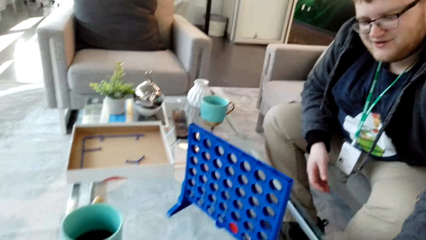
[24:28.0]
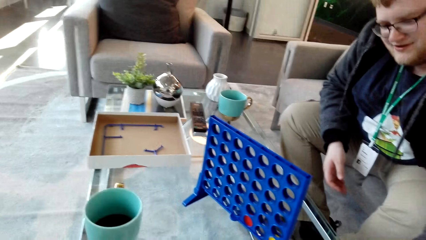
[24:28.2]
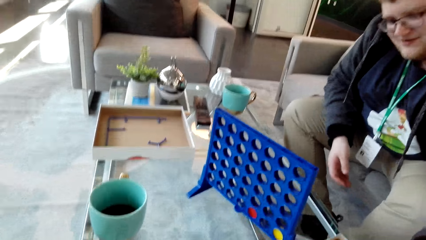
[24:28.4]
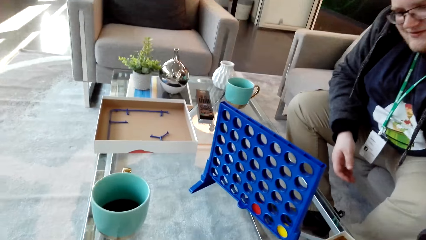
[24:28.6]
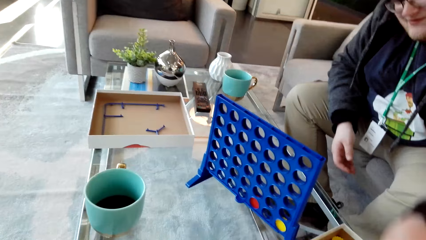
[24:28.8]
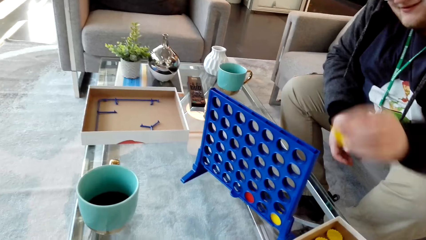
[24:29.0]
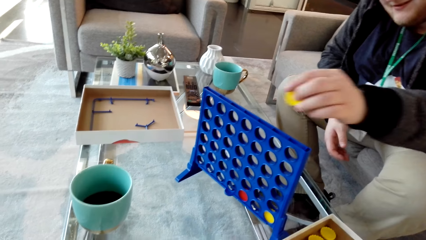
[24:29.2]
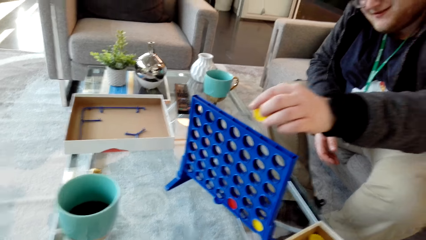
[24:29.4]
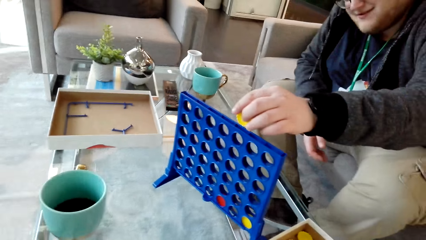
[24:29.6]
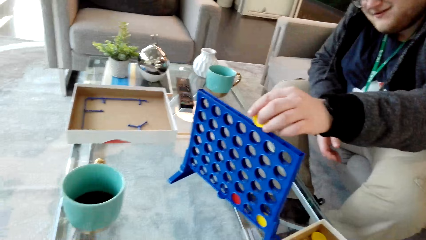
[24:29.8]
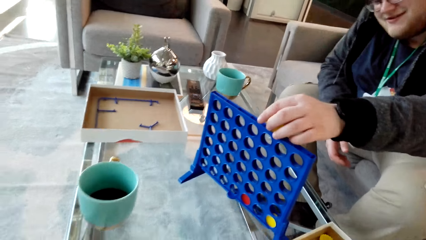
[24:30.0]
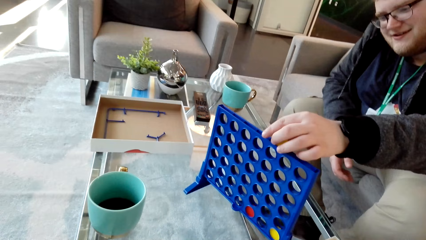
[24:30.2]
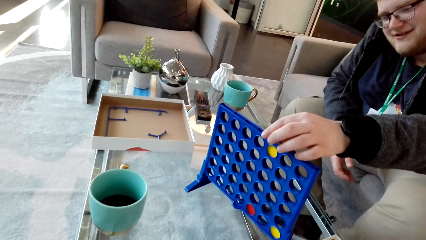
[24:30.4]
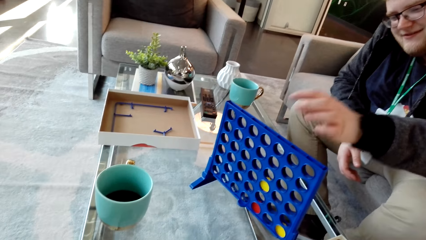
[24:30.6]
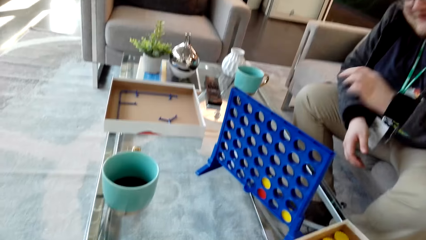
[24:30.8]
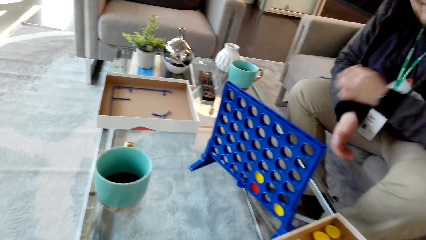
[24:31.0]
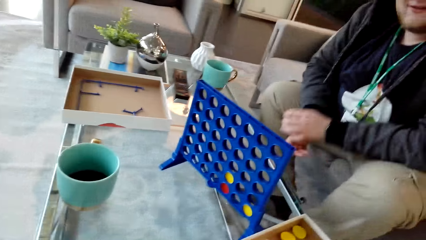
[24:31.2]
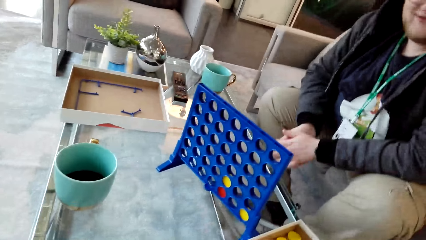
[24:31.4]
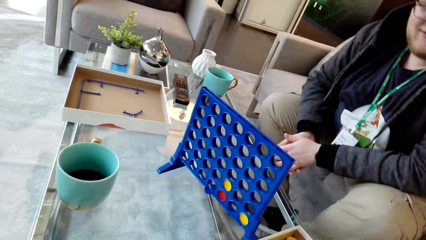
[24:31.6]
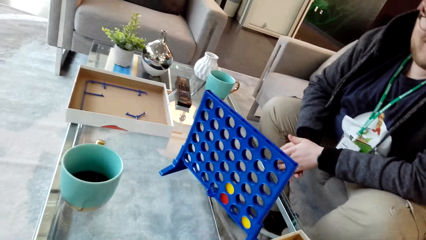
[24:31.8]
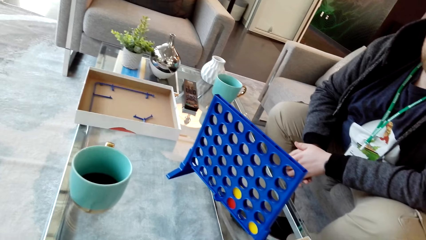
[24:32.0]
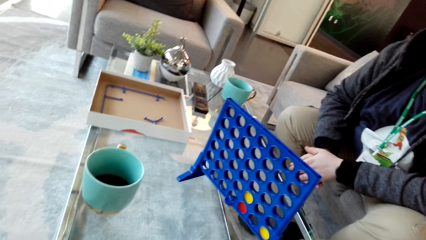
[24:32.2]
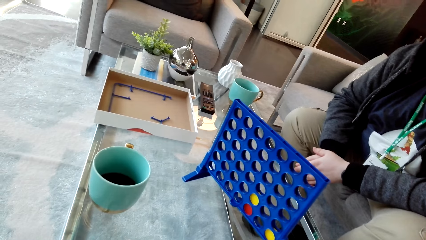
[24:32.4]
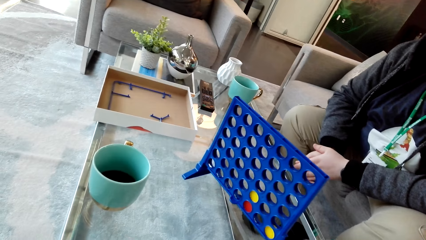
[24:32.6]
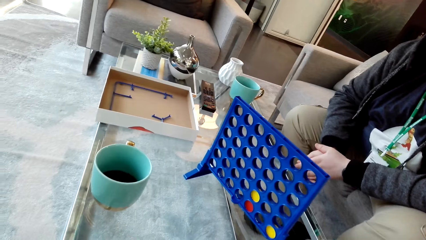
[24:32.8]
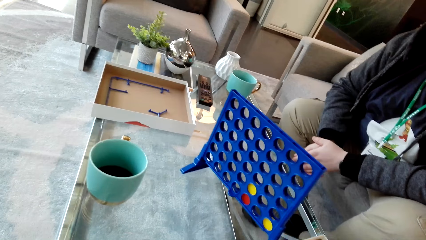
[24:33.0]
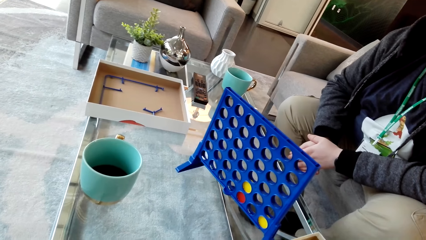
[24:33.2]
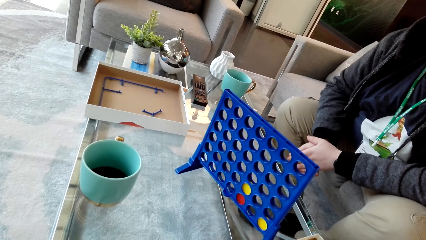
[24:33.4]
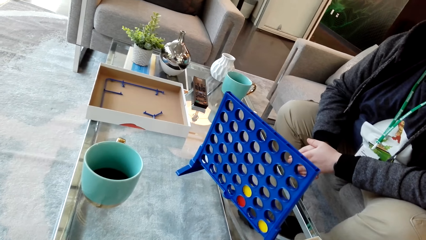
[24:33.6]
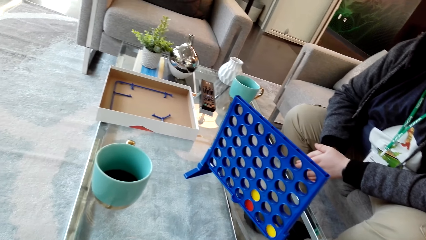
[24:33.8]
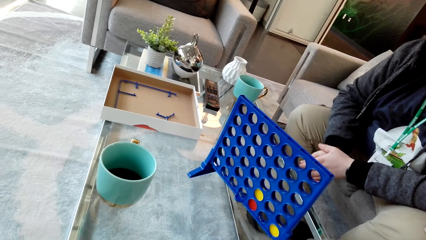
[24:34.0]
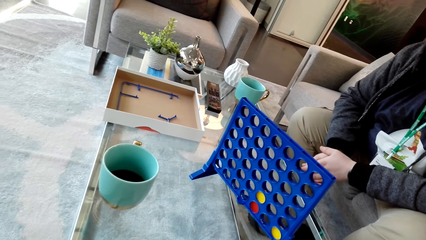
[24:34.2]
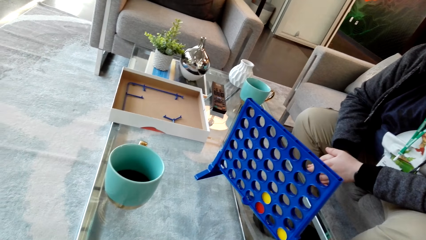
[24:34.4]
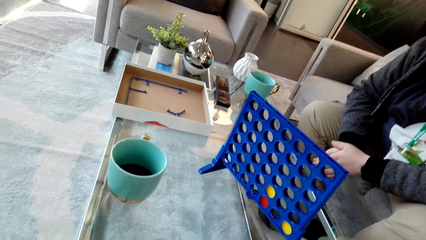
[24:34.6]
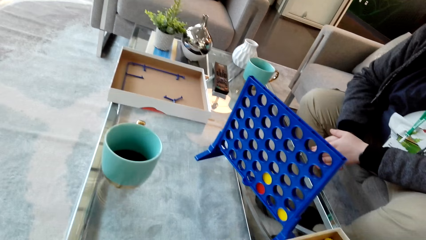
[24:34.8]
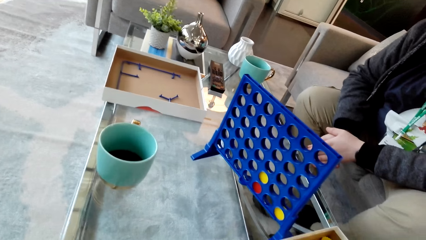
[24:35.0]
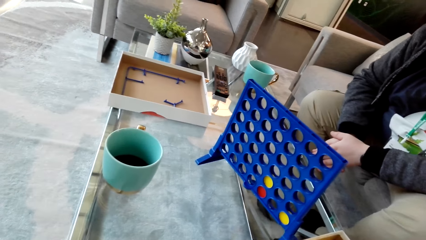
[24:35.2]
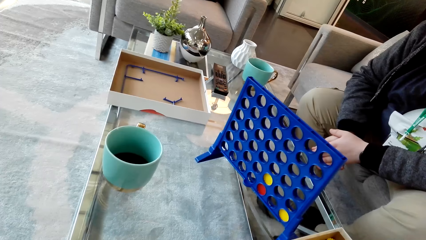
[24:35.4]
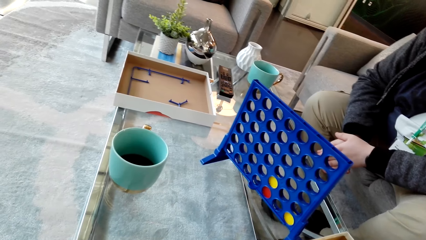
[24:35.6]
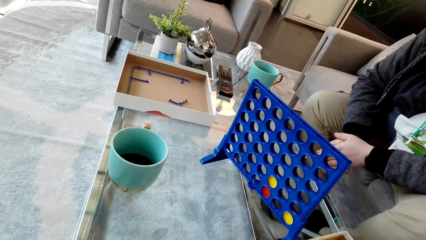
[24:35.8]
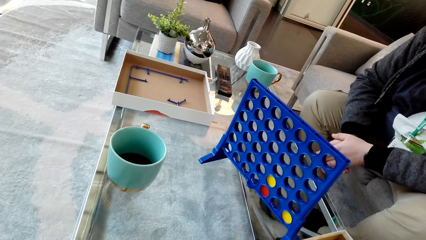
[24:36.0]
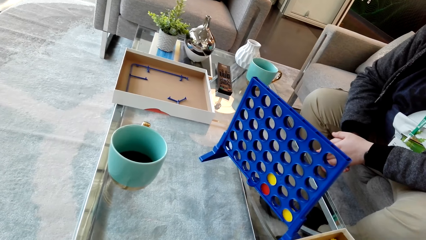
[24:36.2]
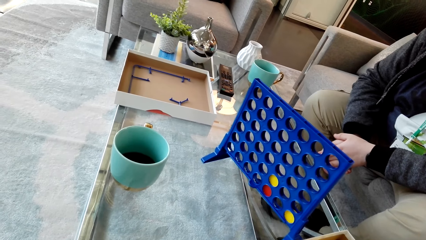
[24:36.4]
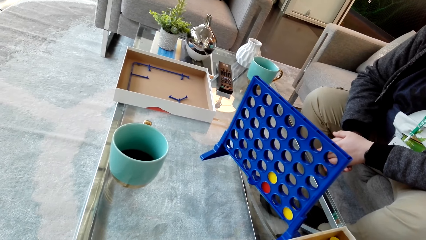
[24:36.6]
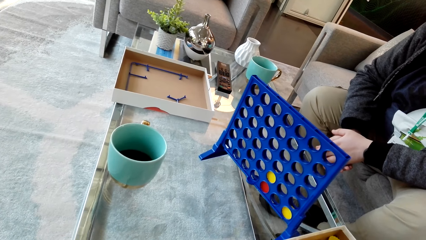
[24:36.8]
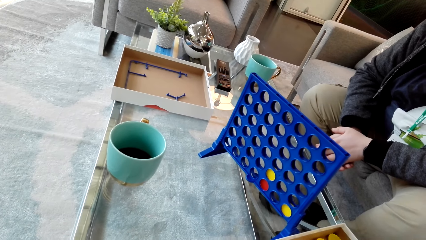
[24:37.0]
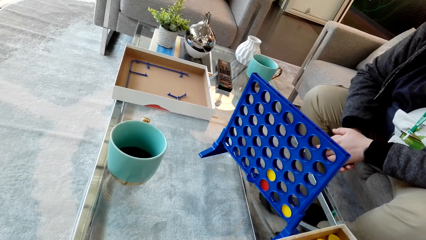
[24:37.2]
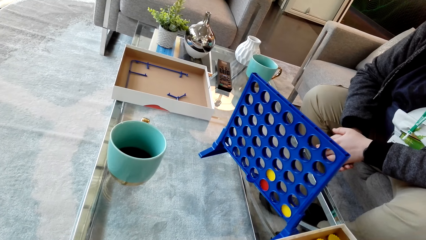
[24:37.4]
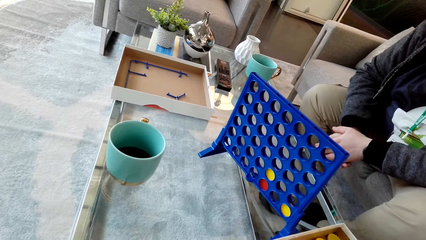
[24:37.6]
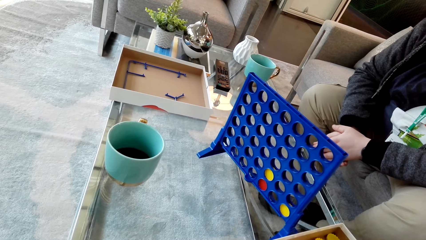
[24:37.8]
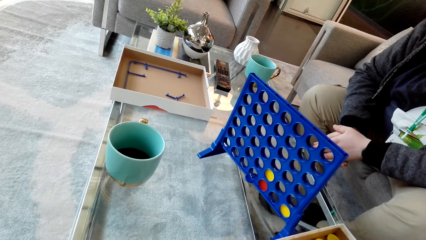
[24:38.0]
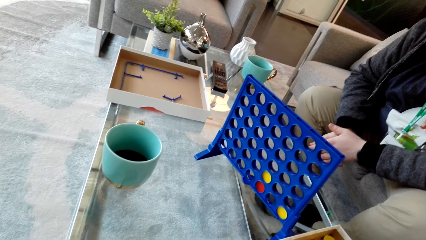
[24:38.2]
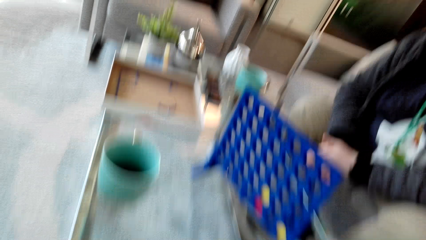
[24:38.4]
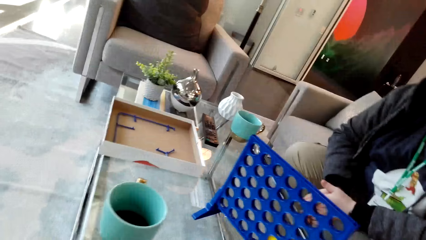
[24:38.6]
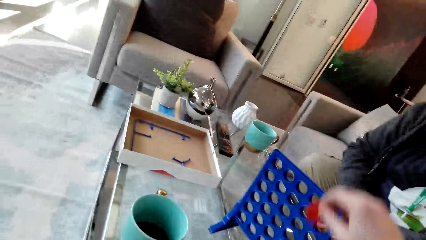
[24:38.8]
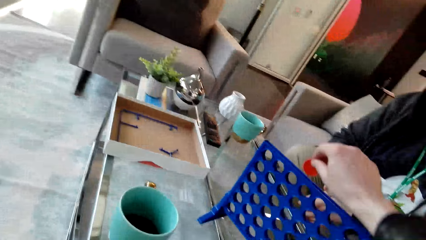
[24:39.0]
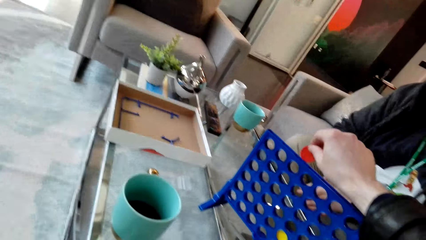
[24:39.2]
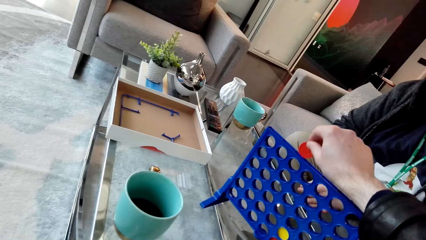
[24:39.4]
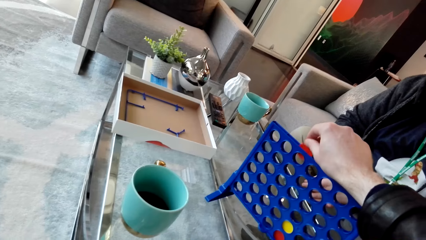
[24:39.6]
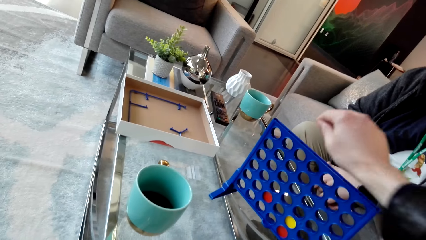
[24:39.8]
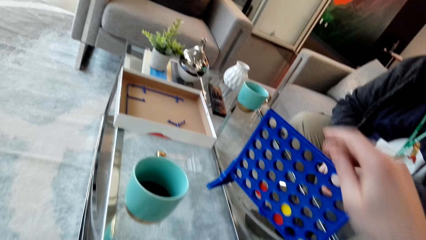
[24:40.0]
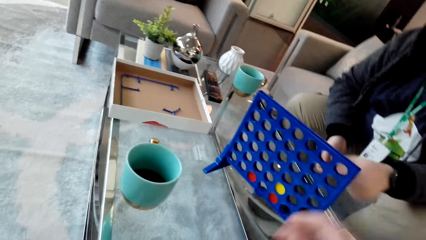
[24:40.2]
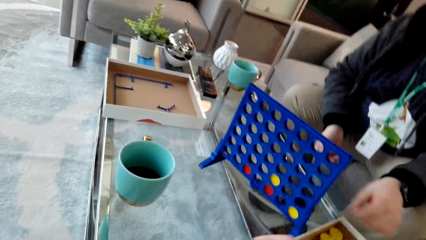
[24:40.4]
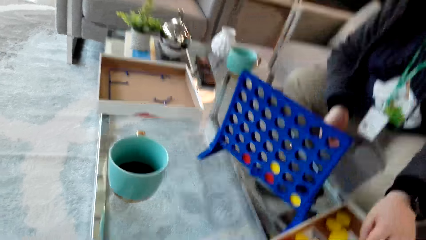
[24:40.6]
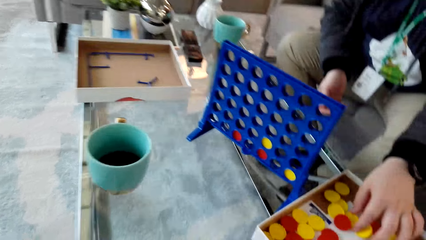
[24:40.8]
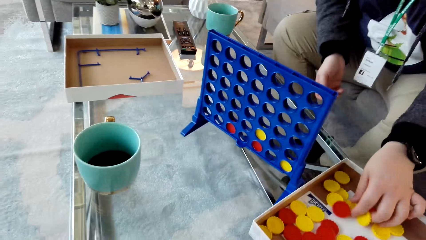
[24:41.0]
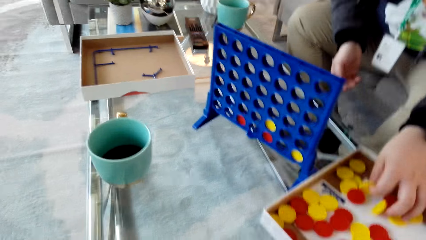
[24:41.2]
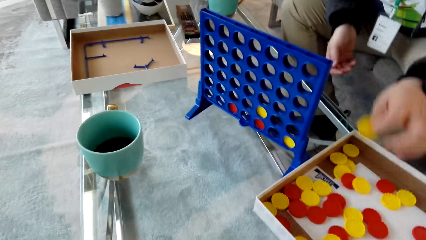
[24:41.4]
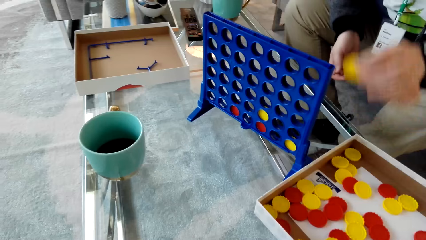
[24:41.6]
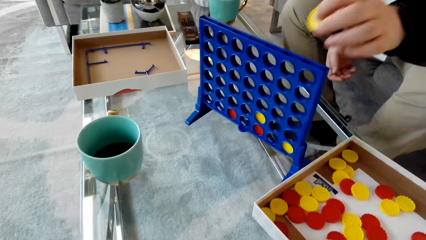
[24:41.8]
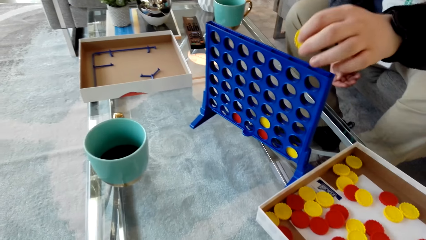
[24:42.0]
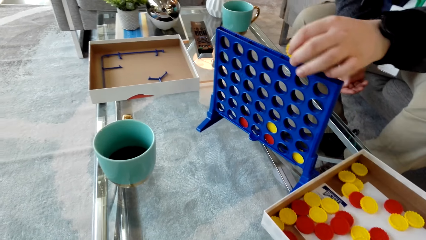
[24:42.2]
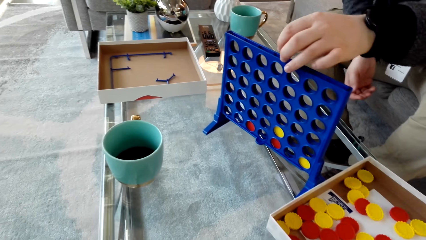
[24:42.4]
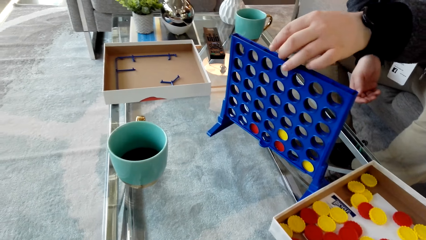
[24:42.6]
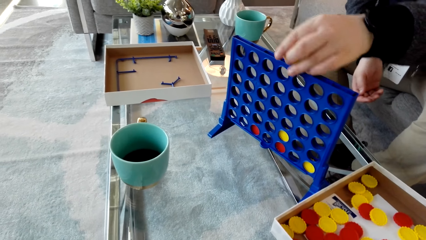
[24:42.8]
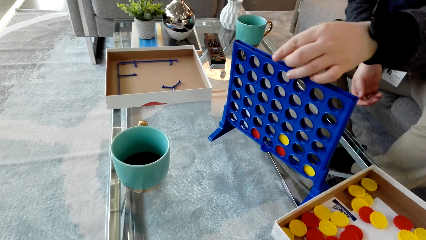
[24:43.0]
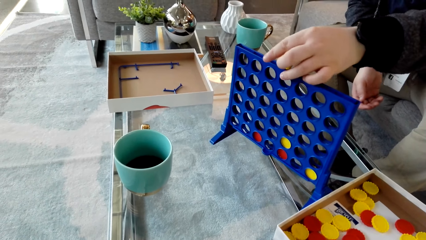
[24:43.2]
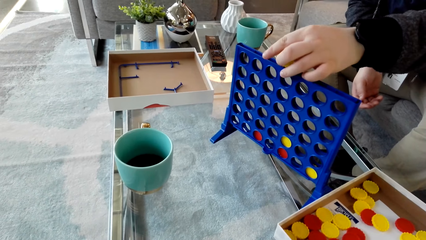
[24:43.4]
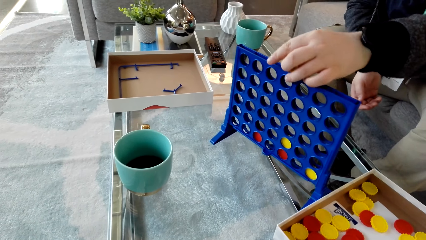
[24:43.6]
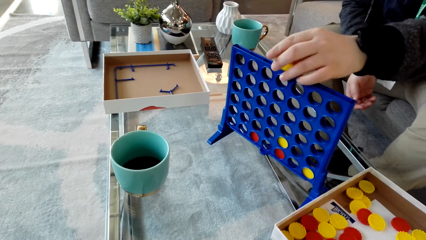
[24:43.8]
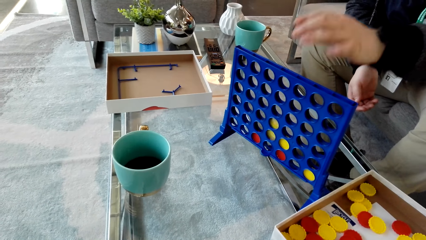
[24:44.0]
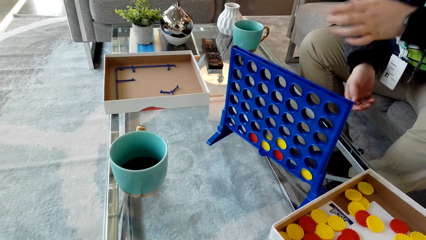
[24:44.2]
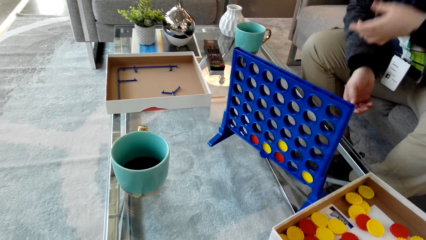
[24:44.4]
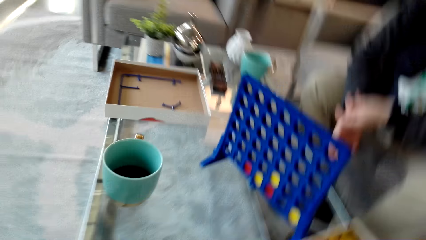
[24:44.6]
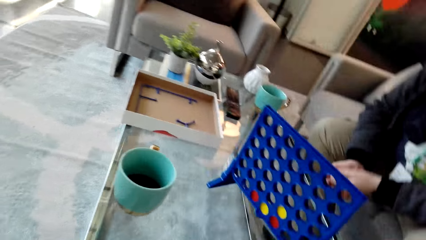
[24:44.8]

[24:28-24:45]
A man picks up a plastic coin. The man drops the plastic coin in the plastic. The camera wearer looks around. They drop the plastic coin in the plastic. The man picks up a plastic coin. The man drops the plastic coin in the plastic.
